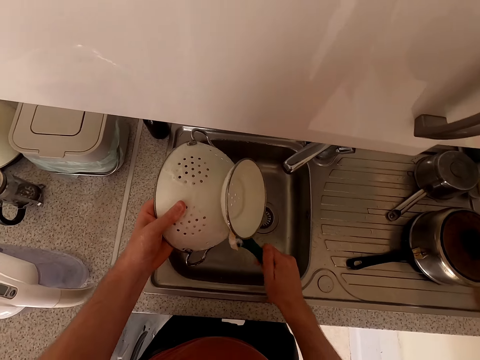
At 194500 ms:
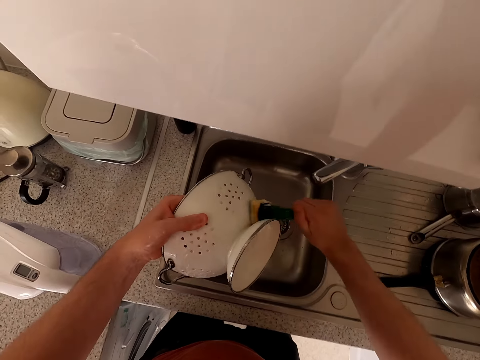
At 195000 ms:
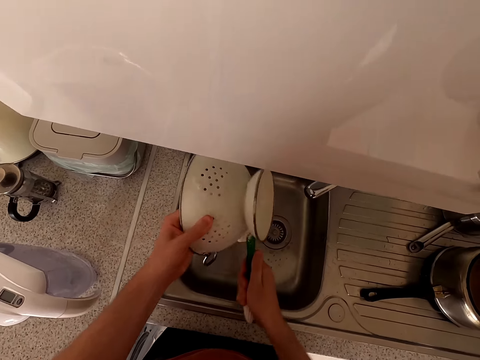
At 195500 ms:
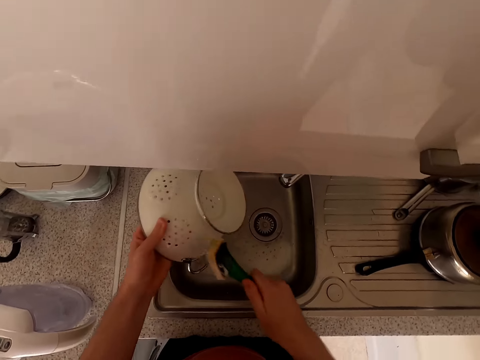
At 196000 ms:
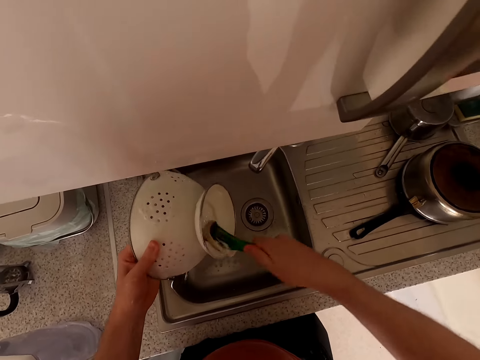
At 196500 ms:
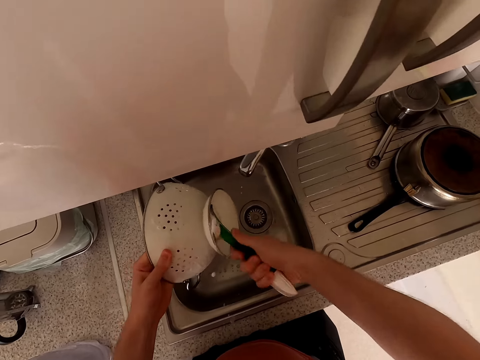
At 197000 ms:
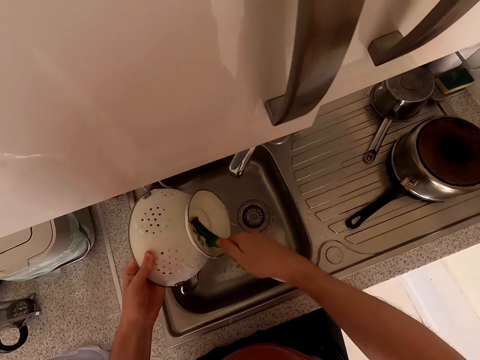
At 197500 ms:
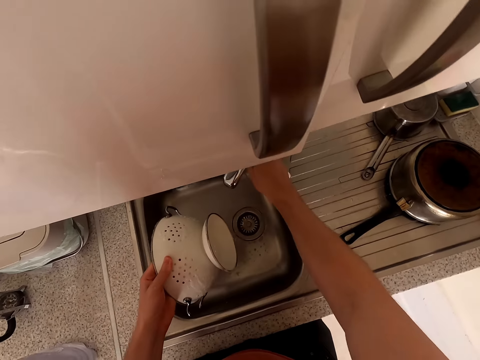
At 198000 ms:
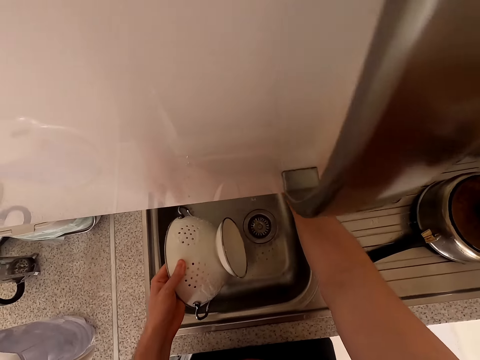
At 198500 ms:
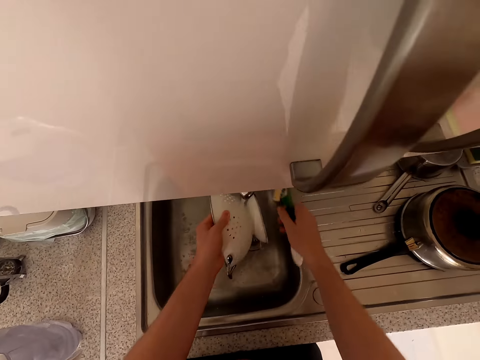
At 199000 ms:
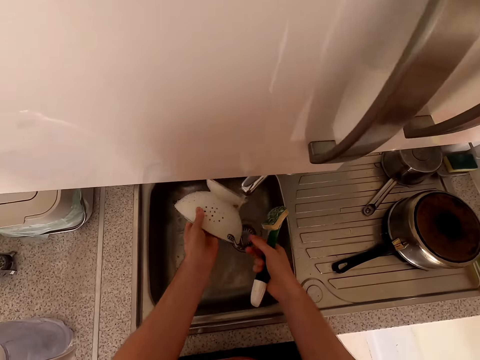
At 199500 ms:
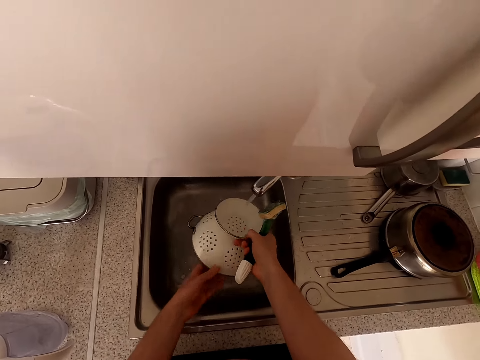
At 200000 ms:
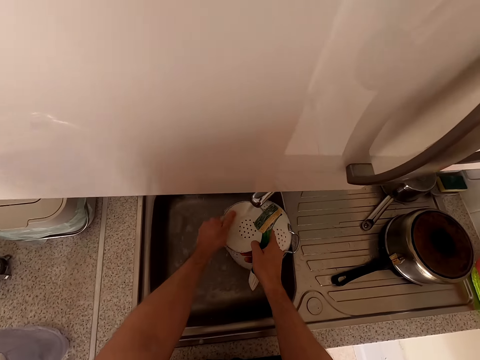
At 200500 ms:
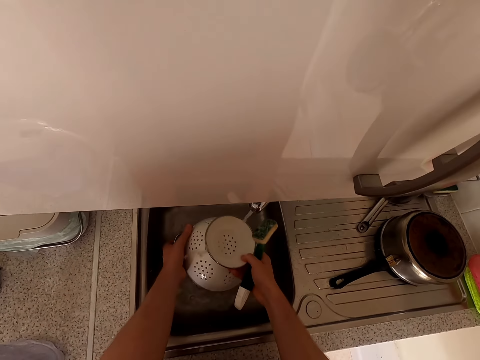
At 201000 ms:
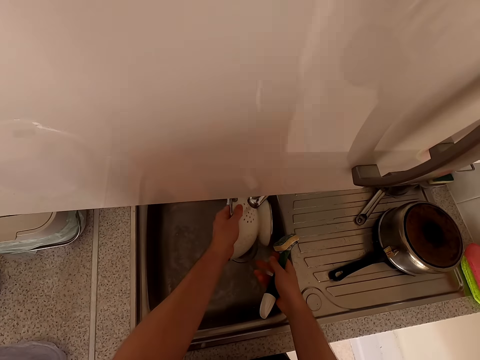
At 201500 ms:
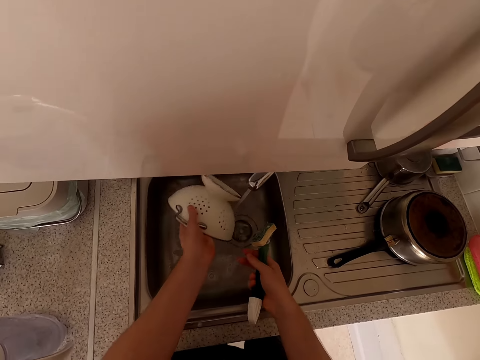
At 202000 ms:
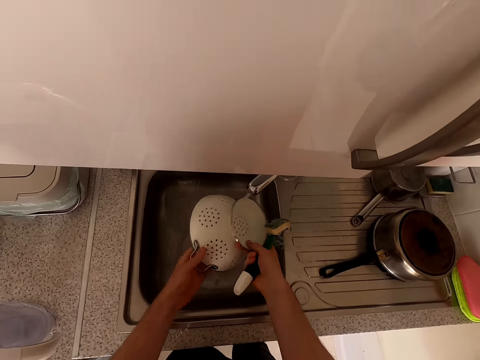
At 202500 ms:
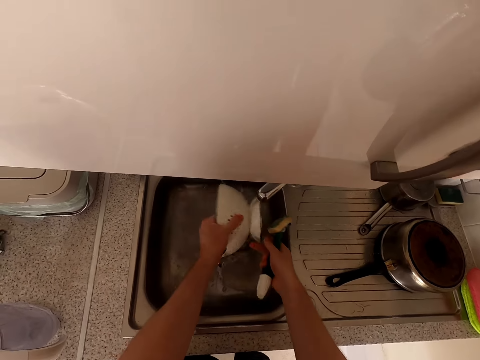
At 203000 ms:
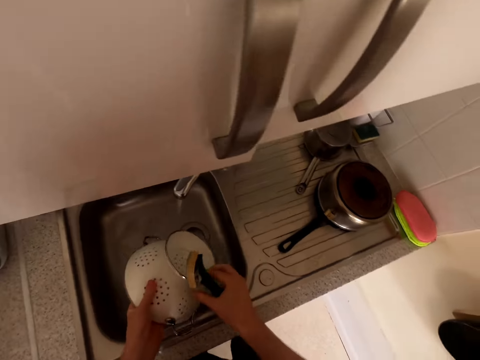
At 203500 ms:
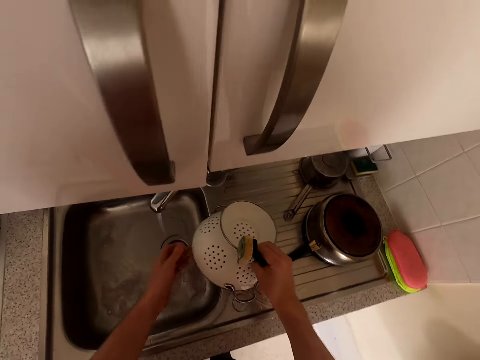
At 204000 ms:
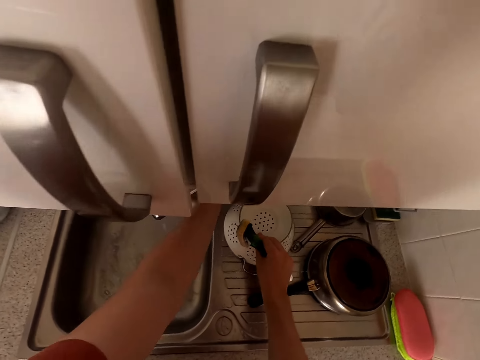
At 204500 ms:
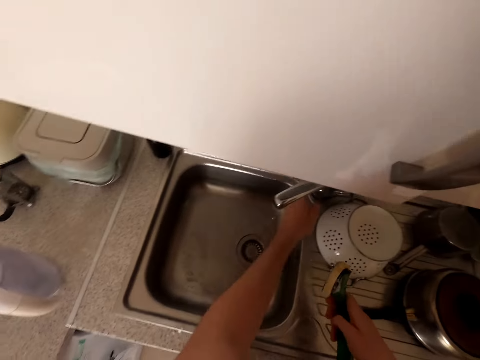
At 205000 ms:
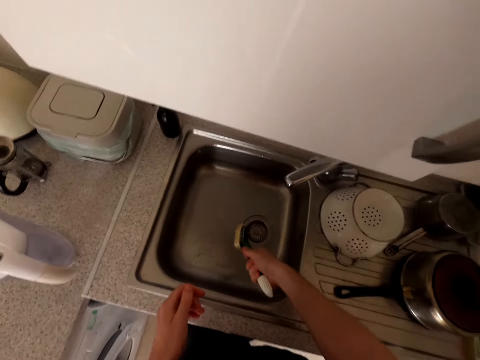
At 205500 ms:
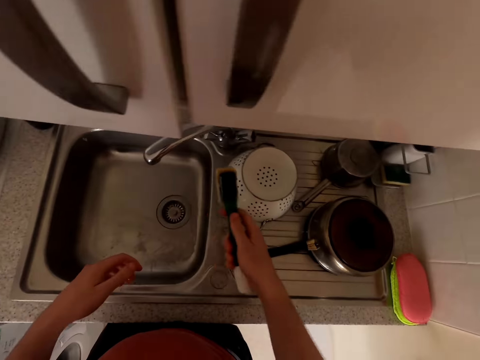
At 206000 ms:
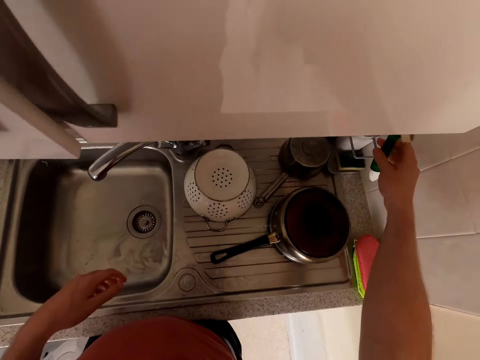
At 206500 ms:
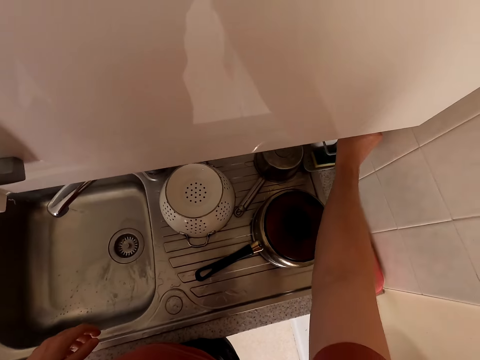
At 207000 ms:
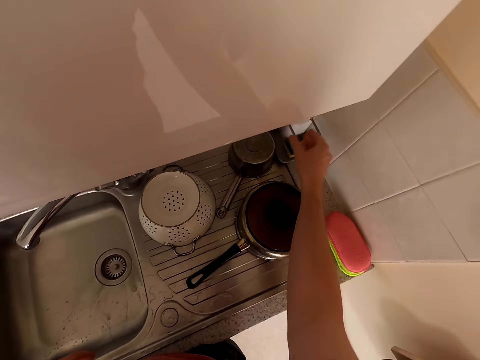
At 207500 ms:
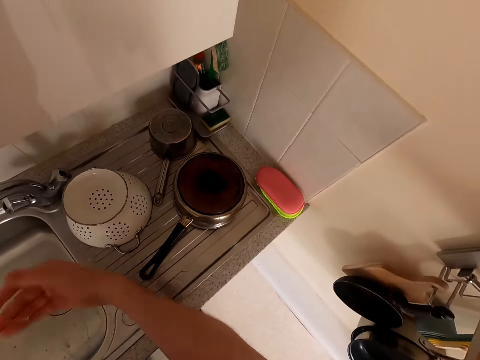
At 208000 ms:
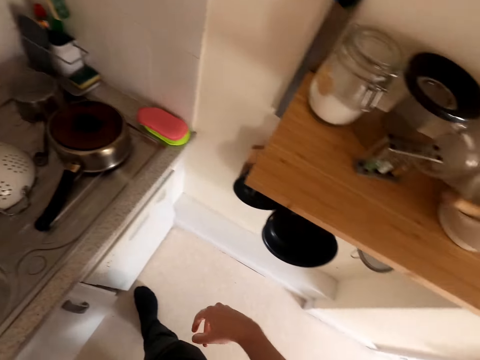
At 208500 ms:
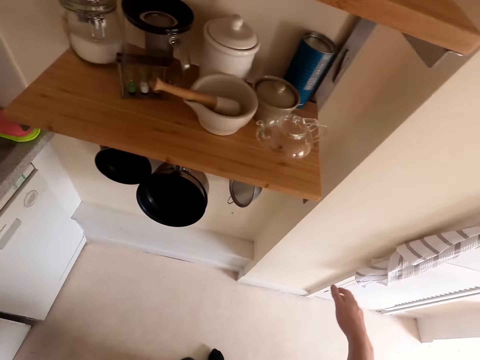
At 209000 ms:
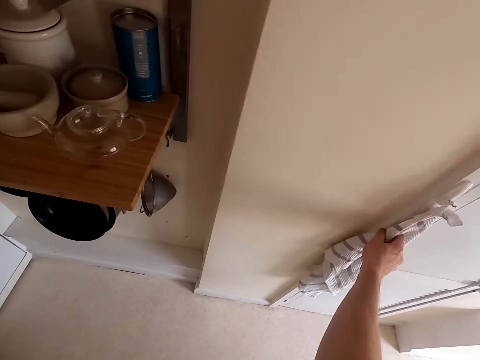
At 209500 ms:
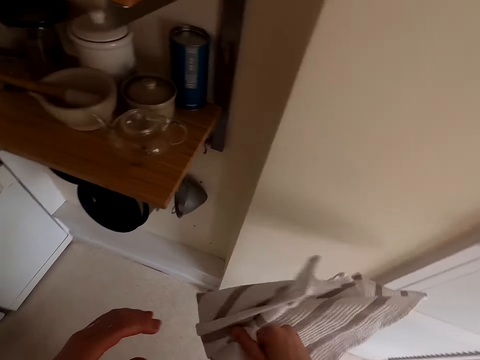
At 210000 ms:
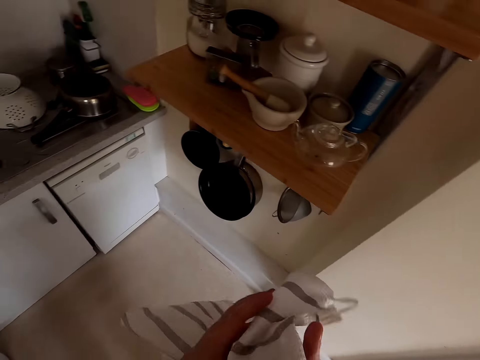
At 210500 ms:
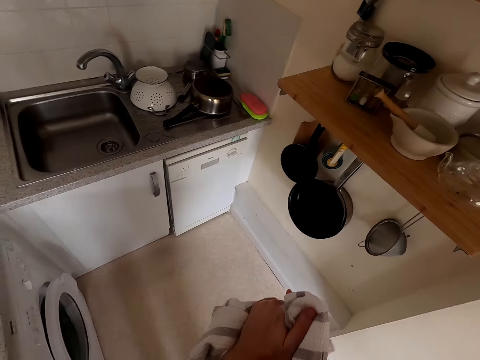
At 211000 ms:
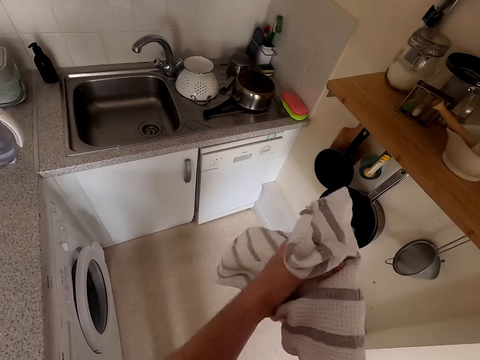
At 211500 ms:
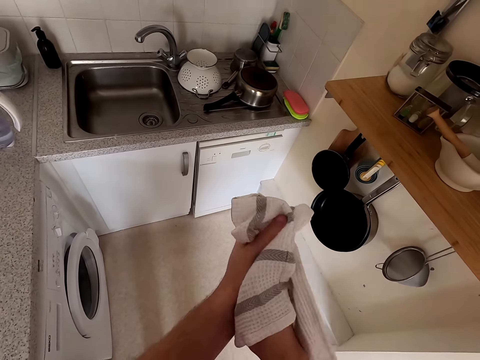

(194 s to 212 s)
The camera wearer places the brush beside the sink. She opens the tap. She rinses the sieving bowl. She cleans the bowl strainer. She places the sieving bowl beside the sink. She shakes the scrubber. She places the brush in the rack. She walks in the room. She takes the hand towel. She dries her hands.

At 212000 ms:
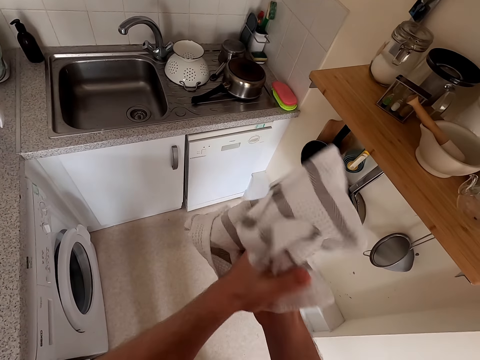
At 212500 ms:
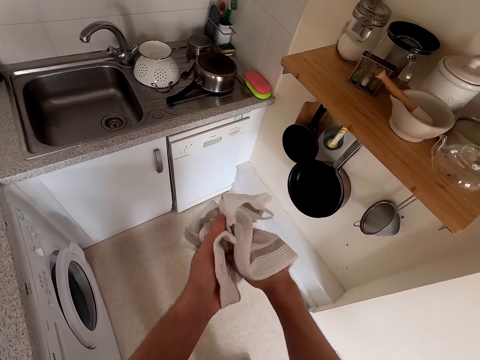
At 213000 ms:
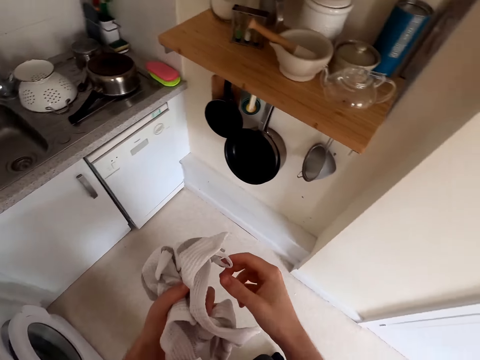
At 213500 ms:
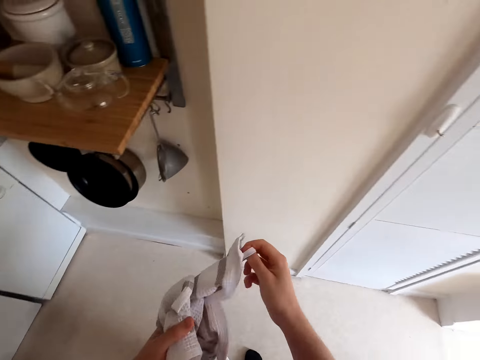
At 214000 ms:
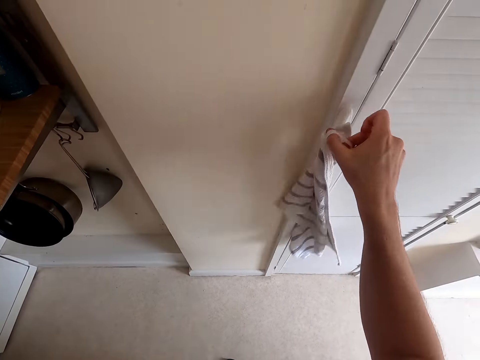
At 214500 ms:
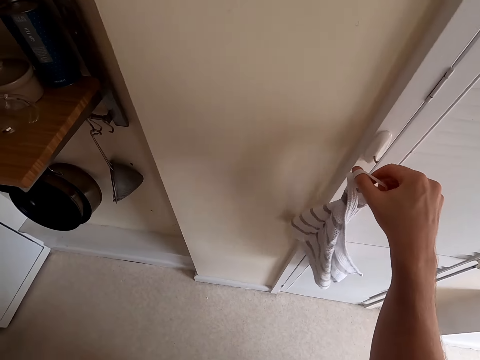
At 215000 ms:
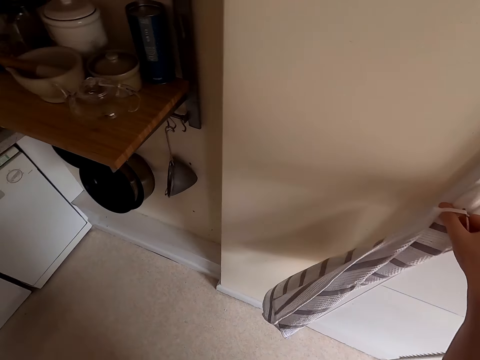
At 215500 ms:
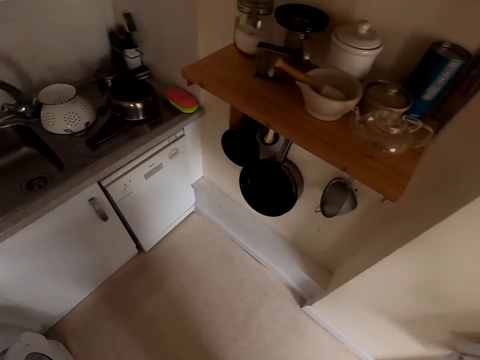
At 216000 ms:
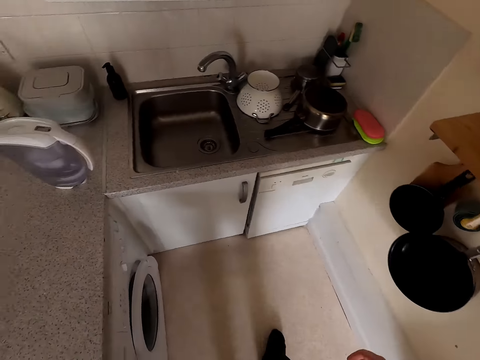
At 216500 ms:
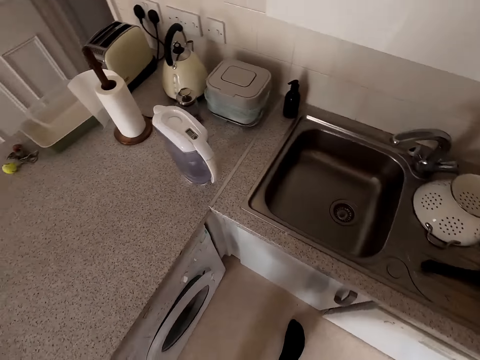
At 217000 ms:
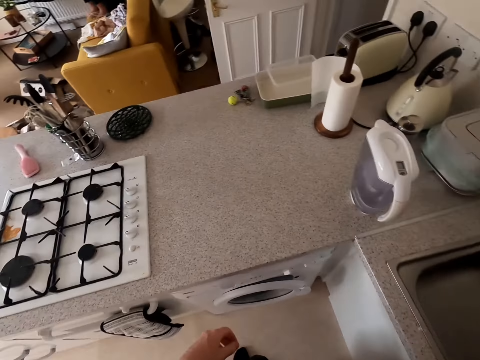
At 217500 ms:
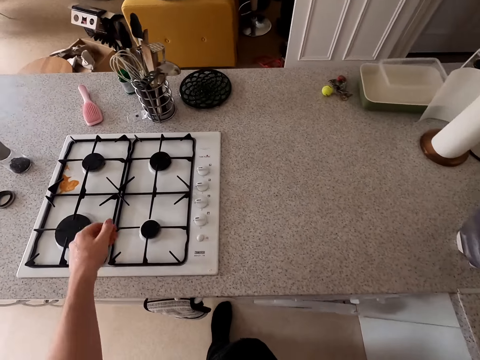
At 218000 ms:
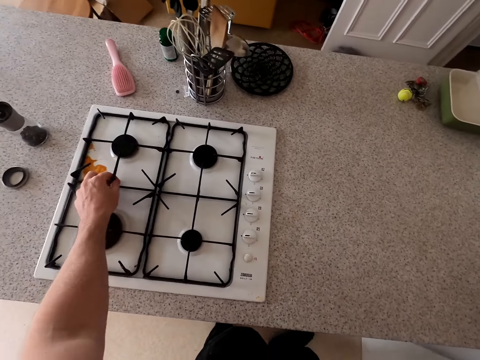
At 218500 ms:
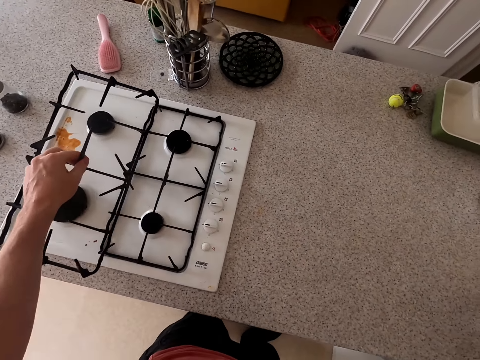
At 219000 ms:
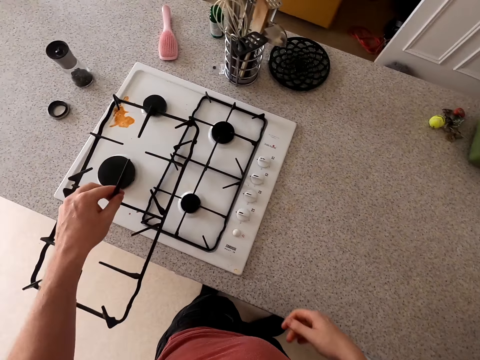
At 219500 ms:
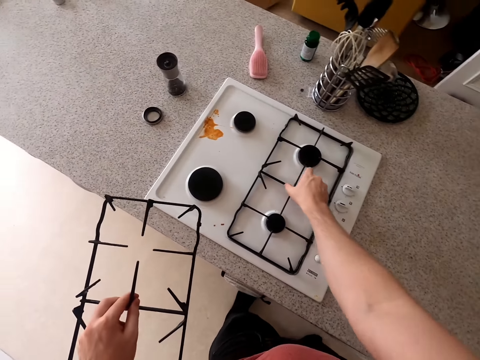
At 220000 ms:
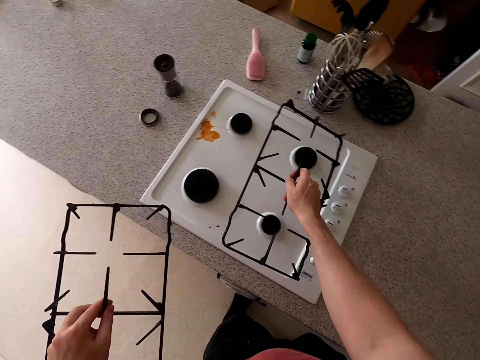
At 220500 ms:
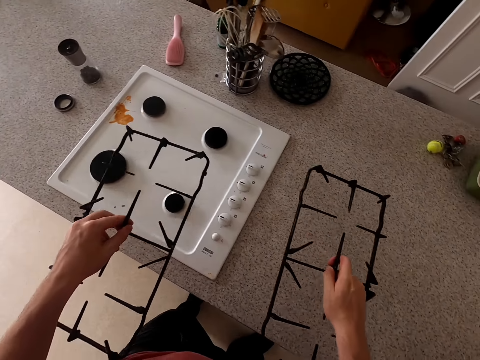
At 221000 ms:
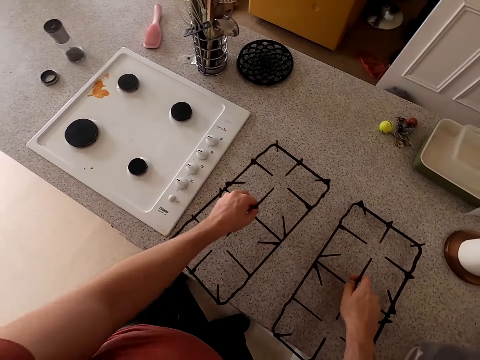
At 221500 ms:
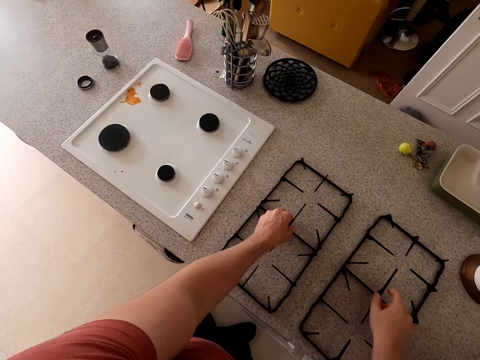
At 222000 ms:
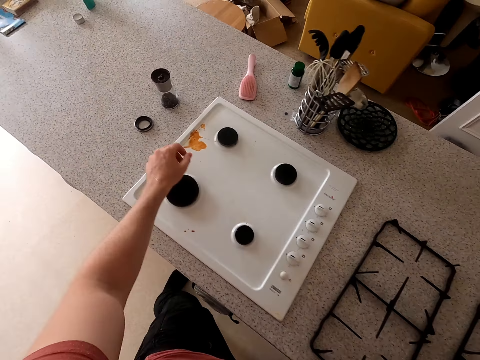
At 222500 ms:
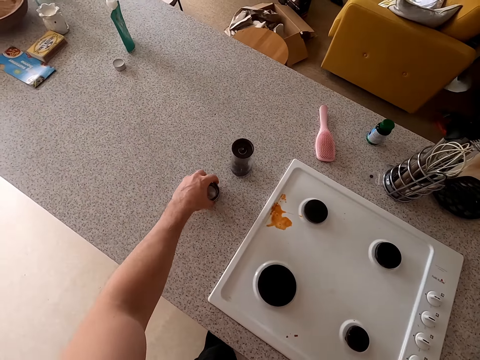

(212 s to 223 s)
The camera wearer hangs the hand towel. They walk in the room. They turn around. They take the gas grill on the cooker. They put down the gas grills on the counter top. They pick up a lid.
